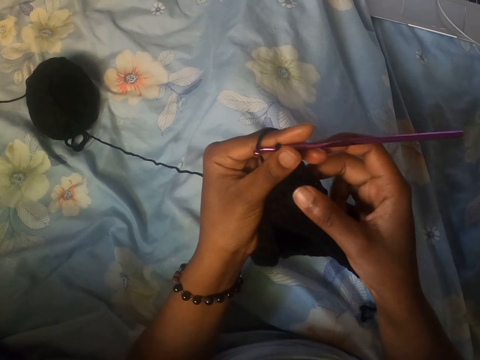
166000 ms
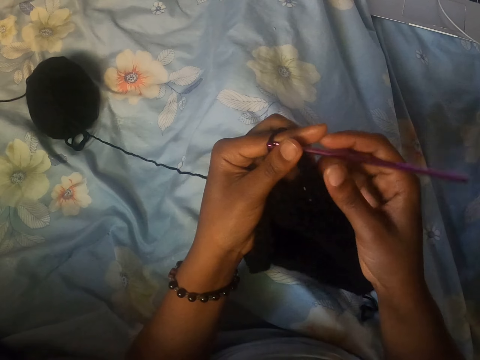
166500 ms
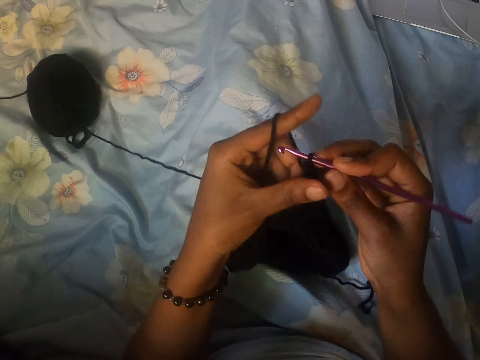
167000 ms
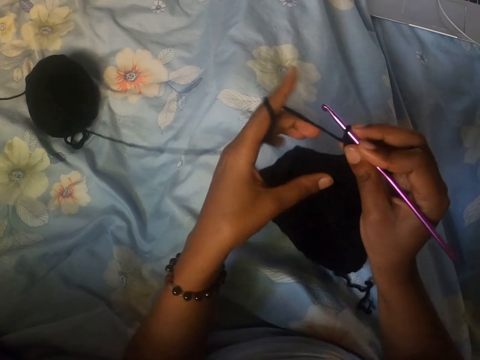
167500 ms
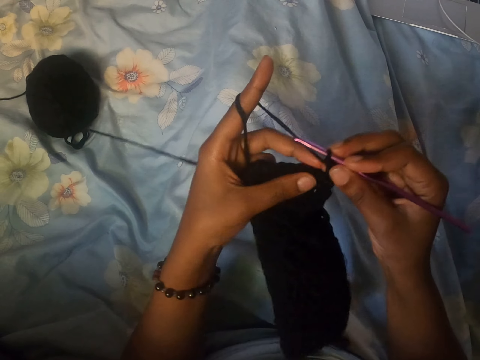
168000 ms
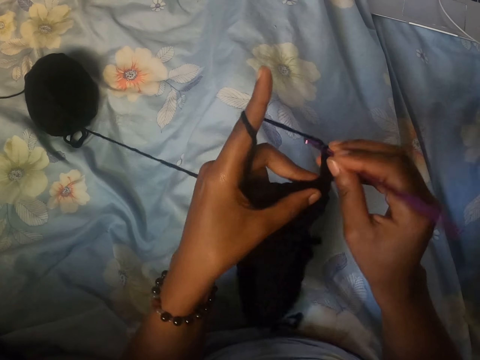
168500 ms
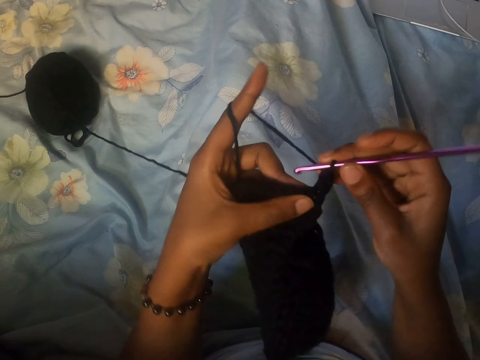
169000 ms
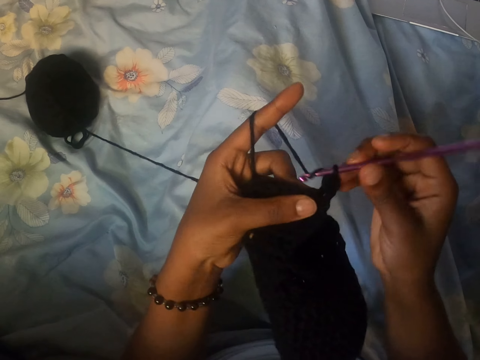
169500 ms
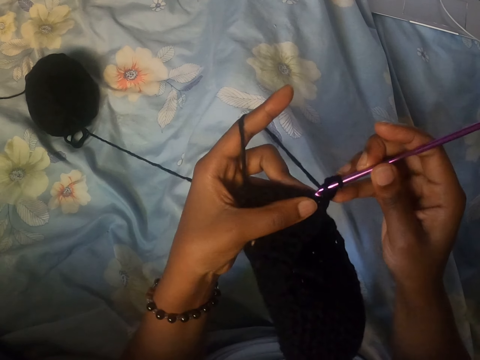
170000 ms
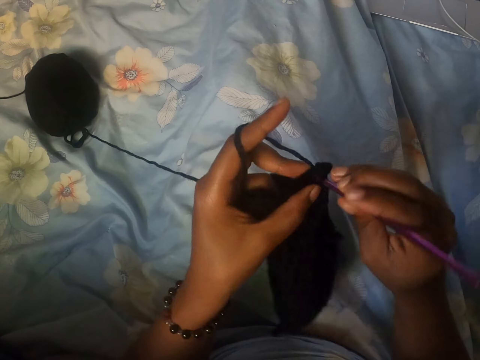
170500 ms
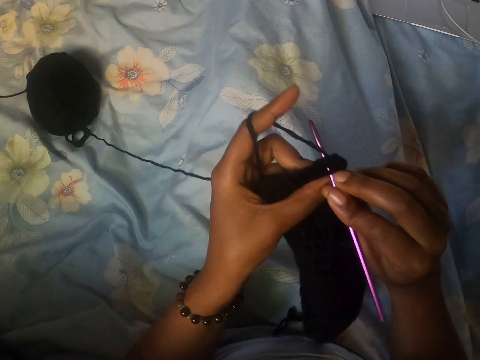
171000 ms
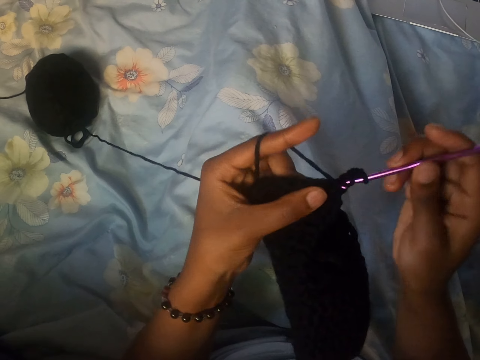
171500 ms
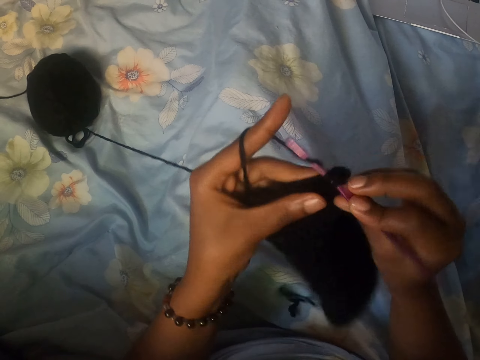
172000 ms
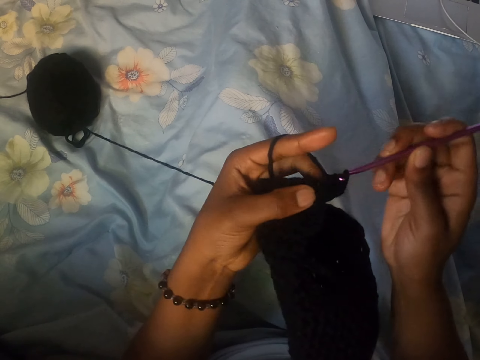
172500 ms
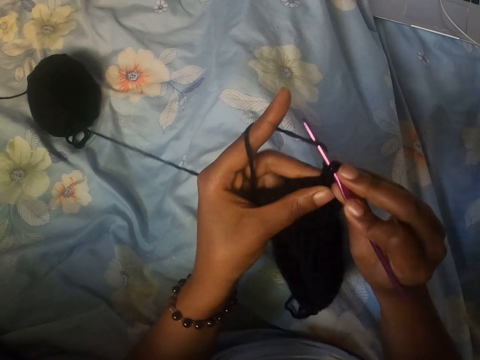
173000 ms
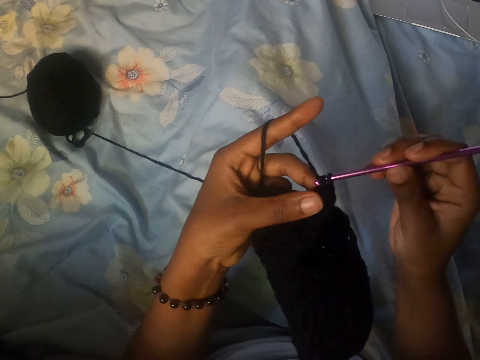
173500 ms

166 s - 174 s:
The camera wearer passes the crochet hook from her left hand to her right hand. She crochets the wool with the crochet hook in her right hand.

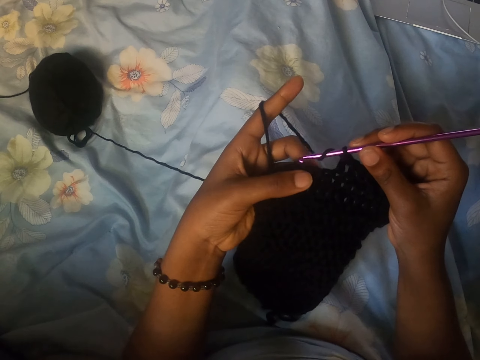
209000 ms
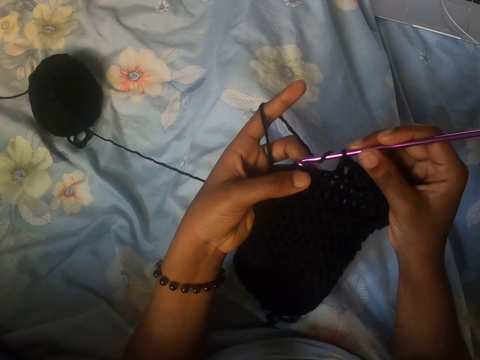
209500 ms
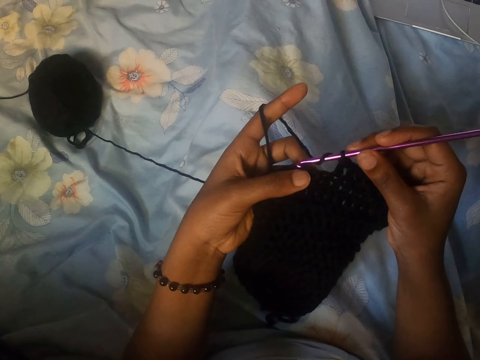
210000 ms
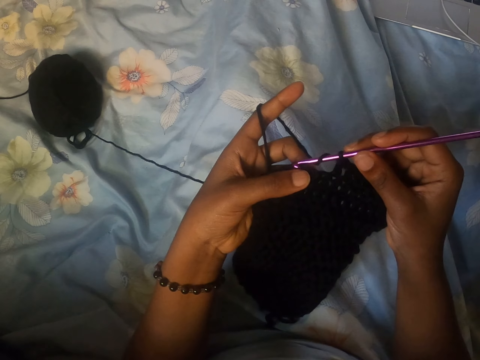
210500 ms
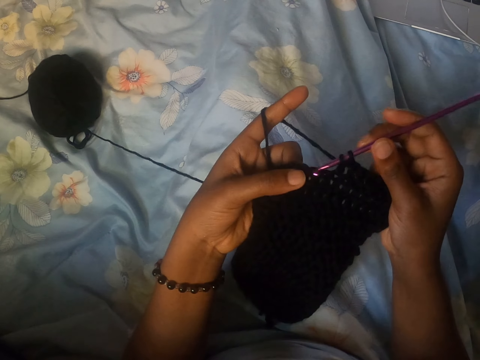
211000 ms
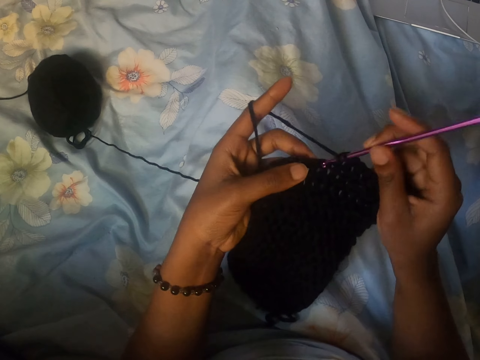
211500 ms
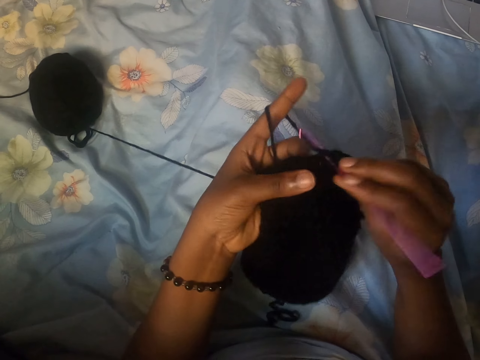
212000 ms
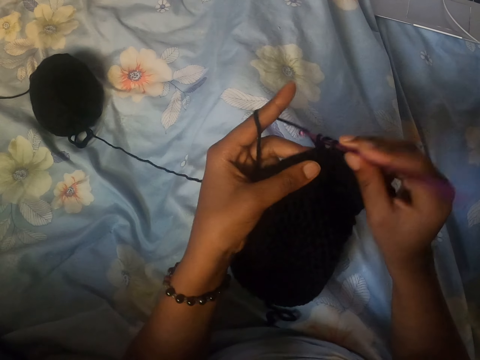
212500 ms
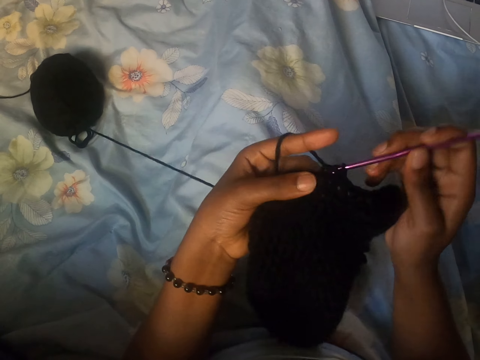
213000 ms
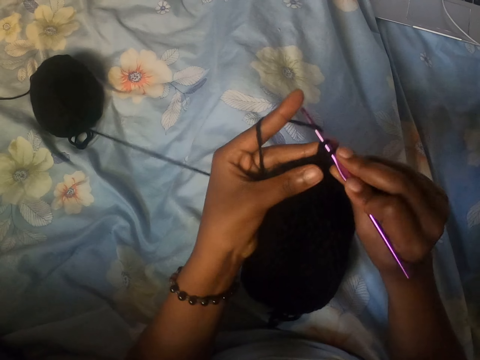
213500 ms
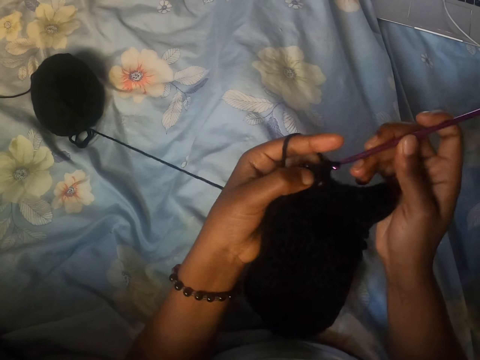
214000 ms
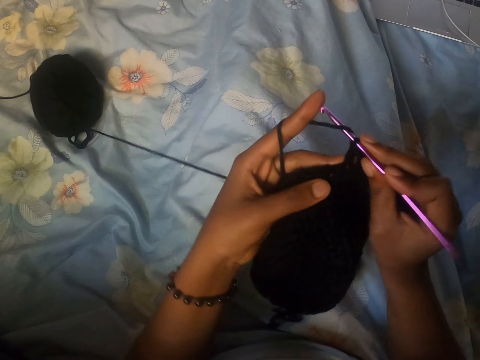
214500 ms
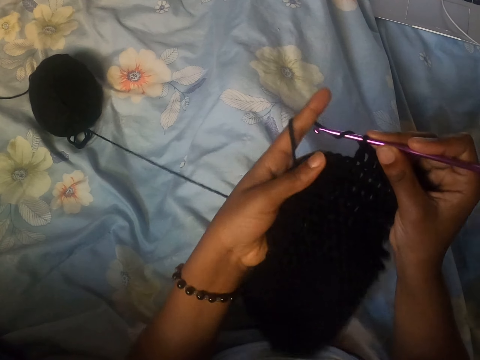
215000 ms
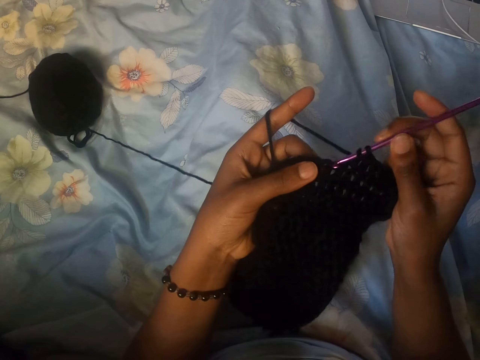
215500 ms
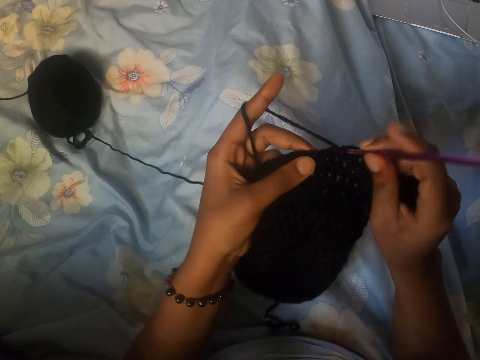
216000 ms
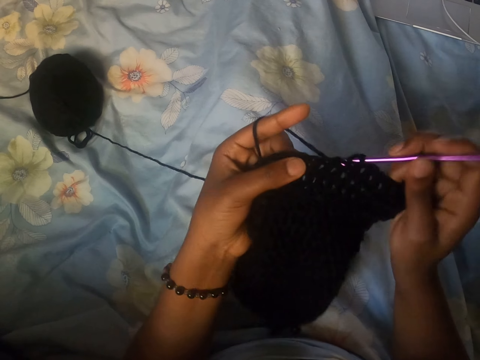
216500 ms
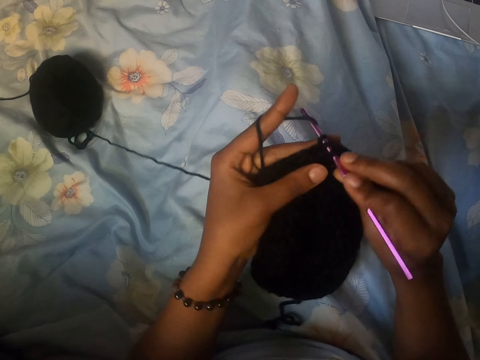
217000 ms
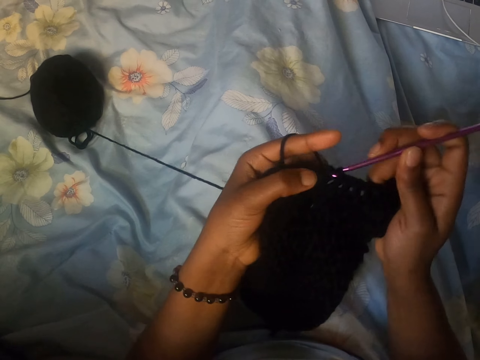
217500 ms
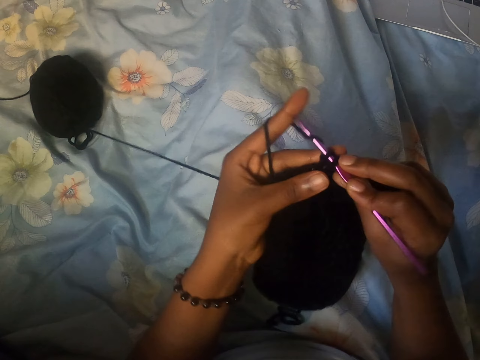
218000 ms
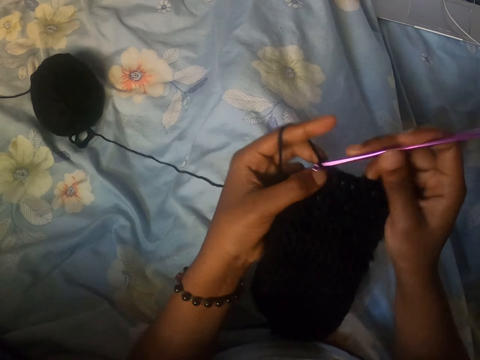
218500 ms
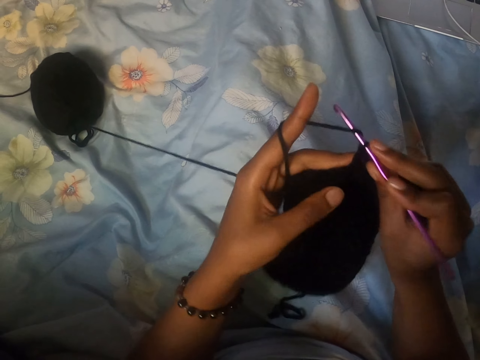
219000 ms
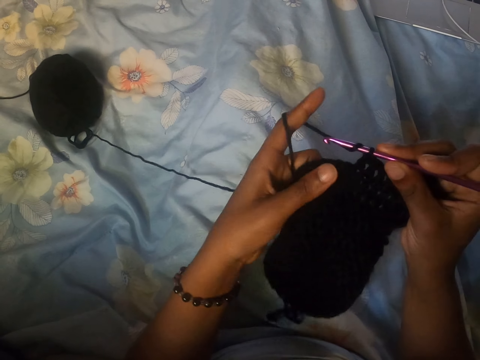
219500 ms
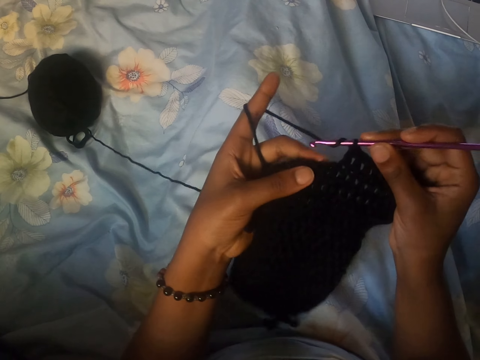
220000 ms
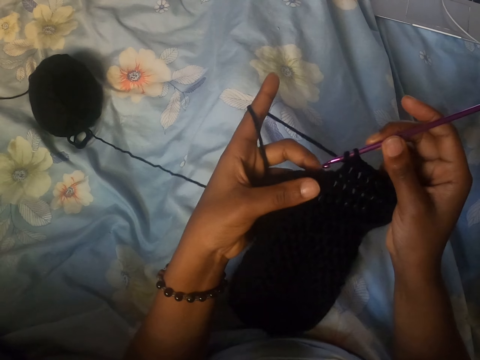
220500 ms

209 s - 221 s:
The camera wearer crochets the wool with the crochet hook in her right hand. She adjusts the cloth. She stitches. She adjusts the wool with her left hand.

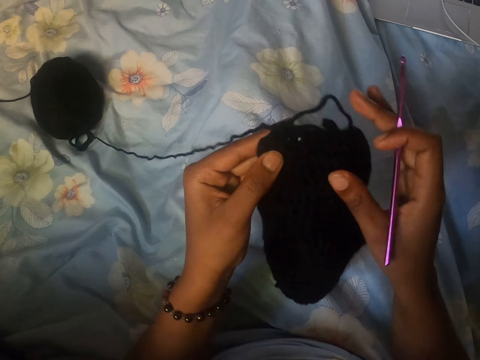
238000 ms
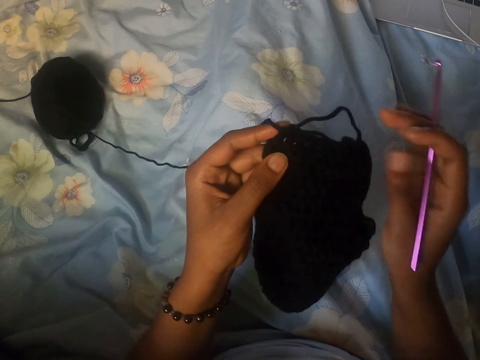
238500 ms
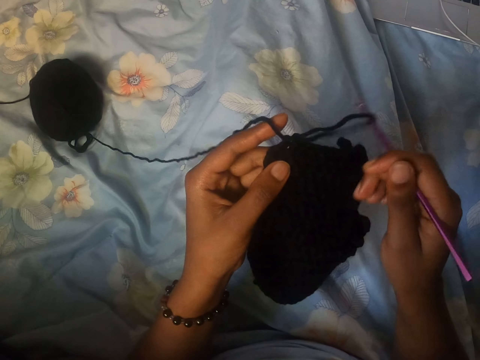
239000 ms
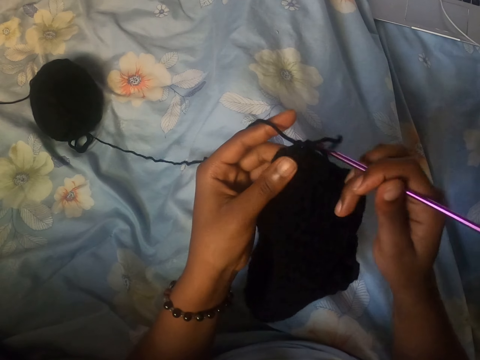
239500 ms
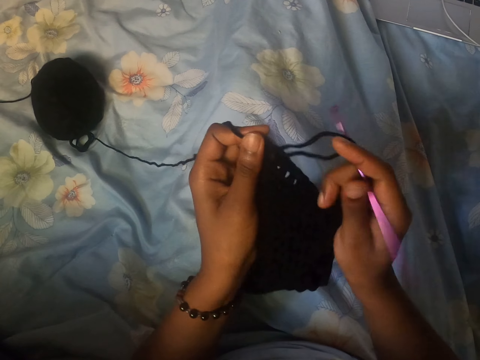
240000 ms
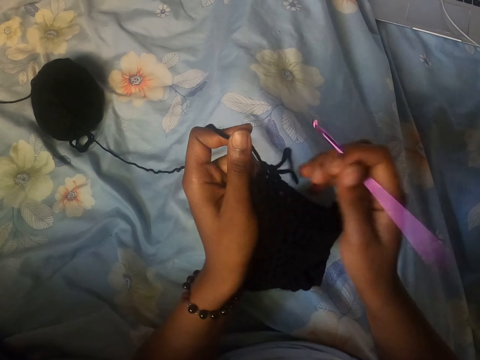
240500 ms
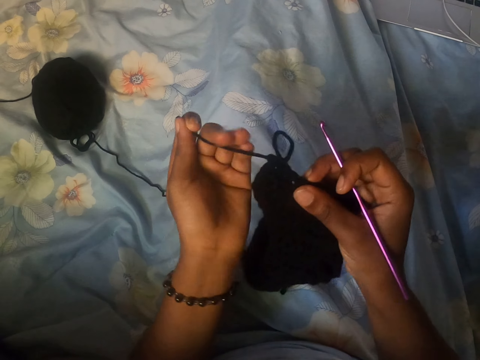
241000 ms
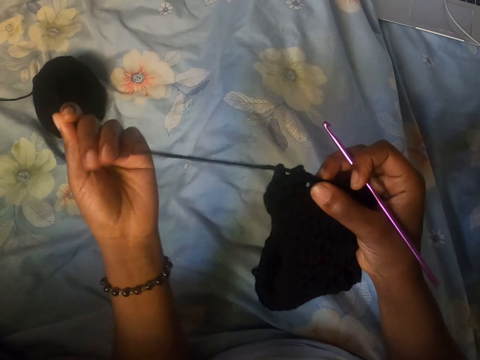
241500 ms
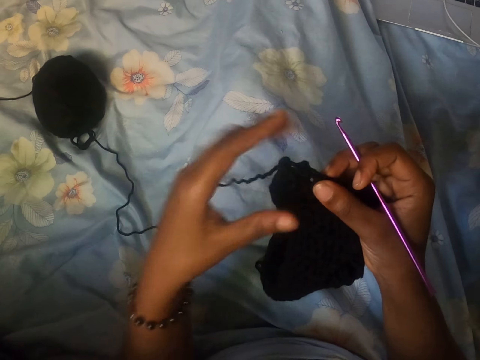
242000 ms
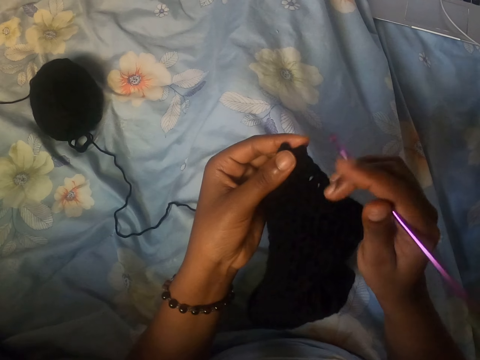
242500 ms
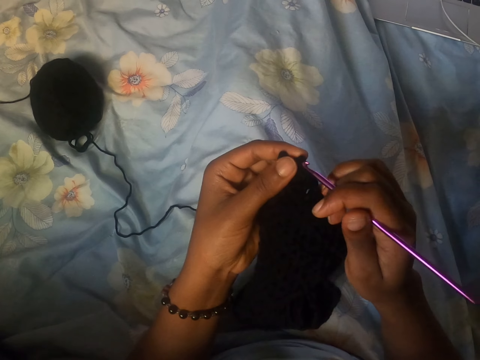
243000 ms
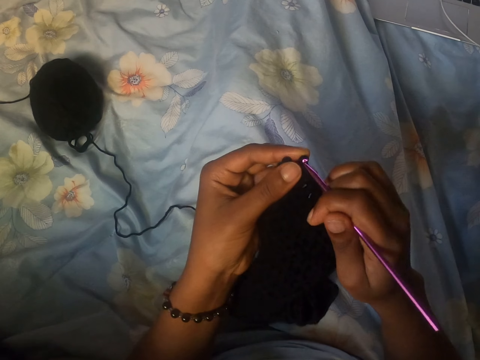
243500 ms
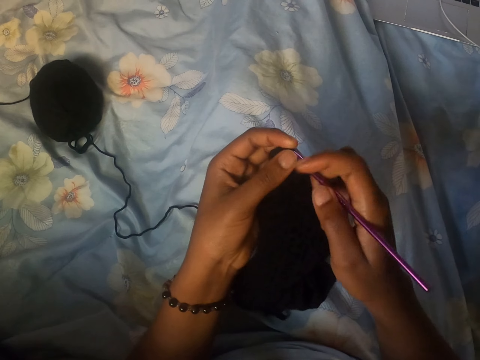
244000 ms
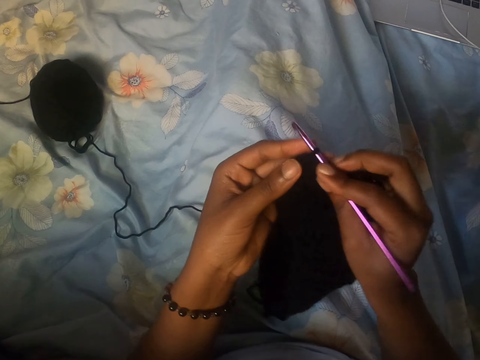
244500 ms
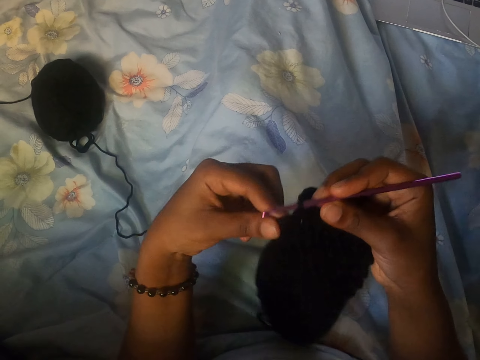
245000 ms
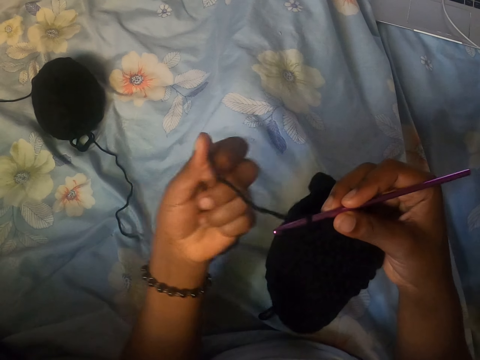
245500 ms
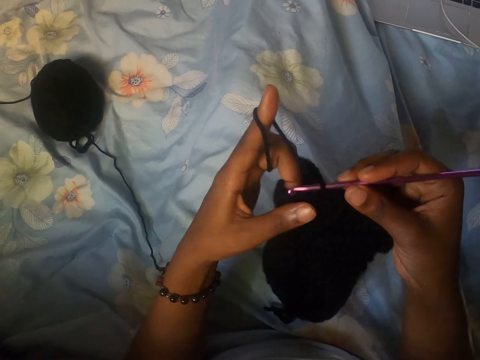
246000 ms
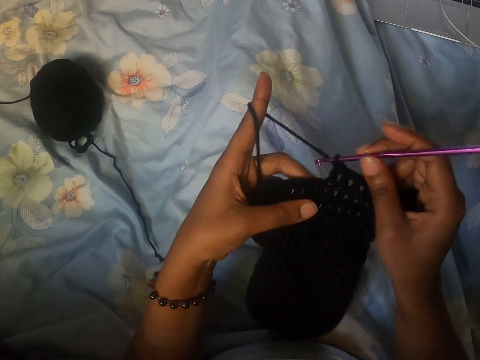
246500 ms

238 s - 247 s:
The camera wearer puts the thread in the sewing needle. She adjusts the thread. She holds the wool with her left hand. She crochets the wool with the crochet hook in her right hand. She places the thread in the sewing needle. She adjusts the thread. She rolls the thread in the finger.
